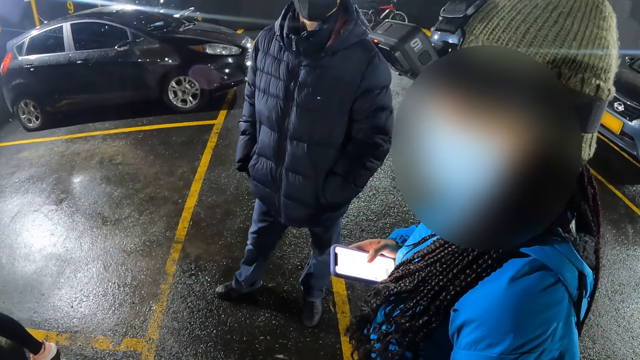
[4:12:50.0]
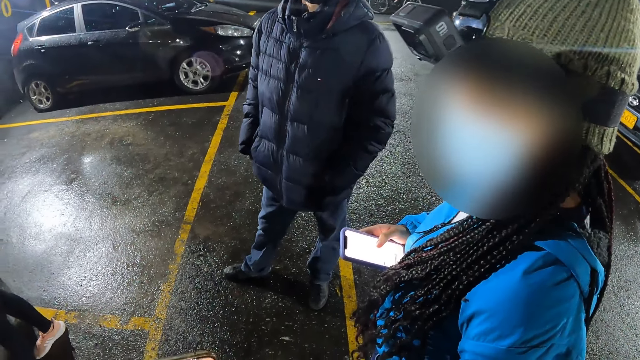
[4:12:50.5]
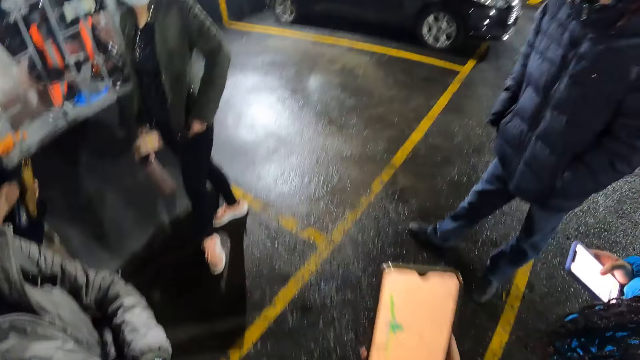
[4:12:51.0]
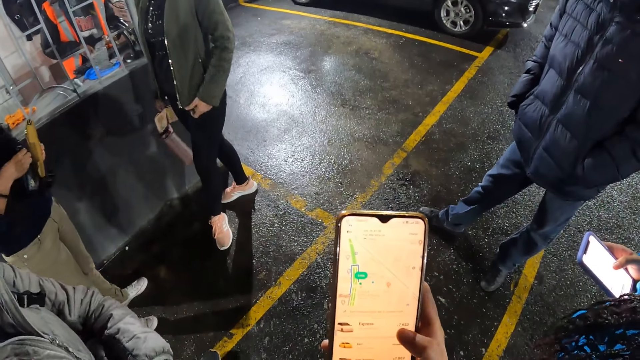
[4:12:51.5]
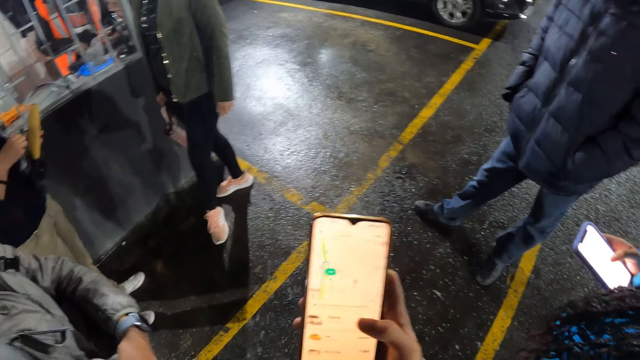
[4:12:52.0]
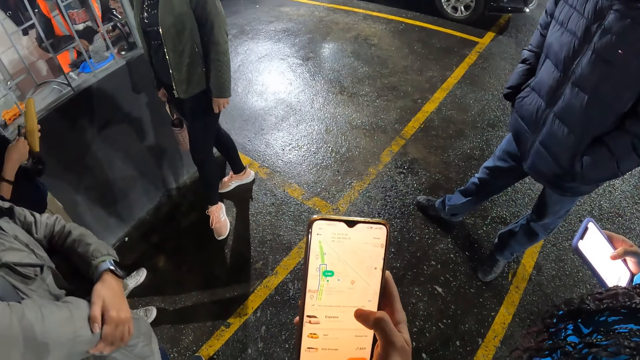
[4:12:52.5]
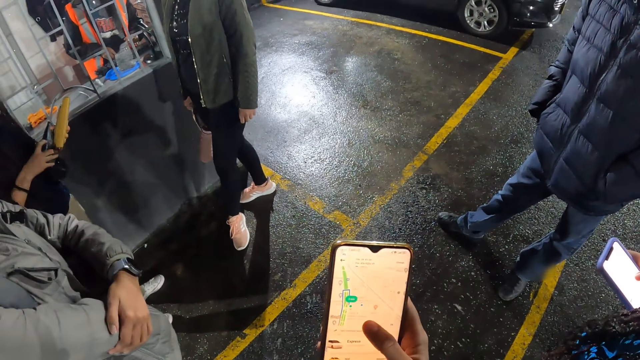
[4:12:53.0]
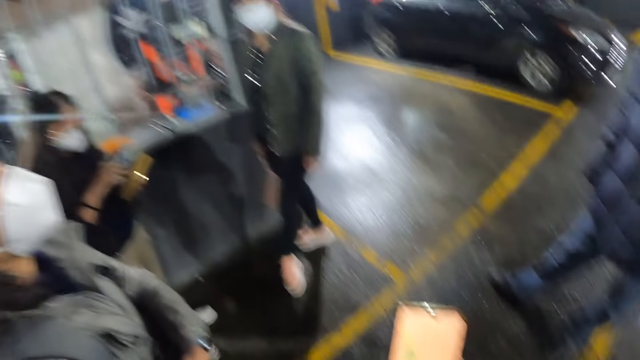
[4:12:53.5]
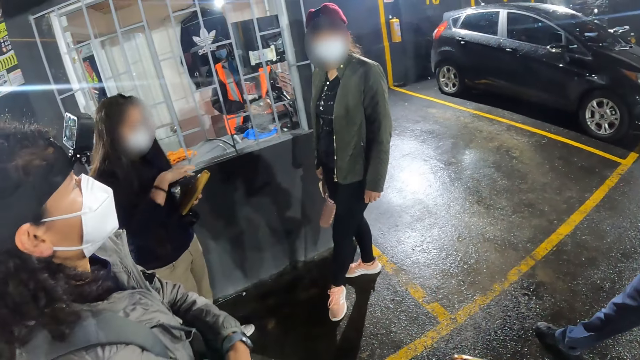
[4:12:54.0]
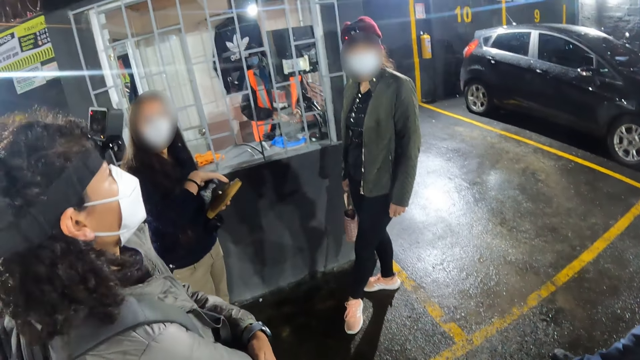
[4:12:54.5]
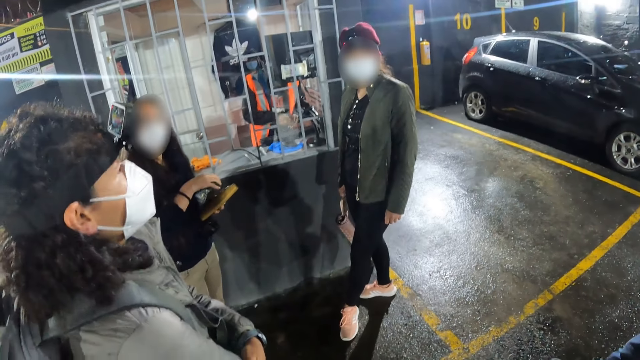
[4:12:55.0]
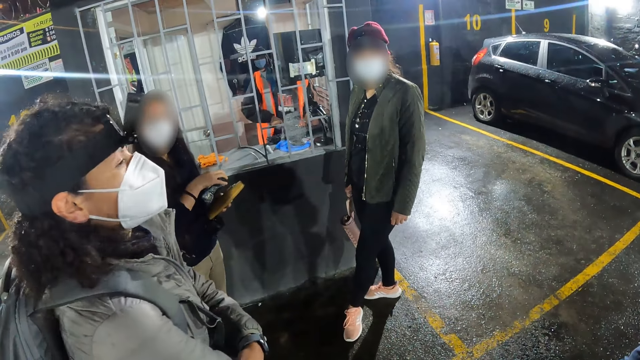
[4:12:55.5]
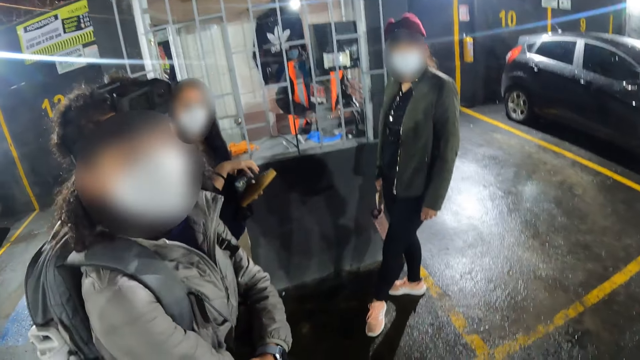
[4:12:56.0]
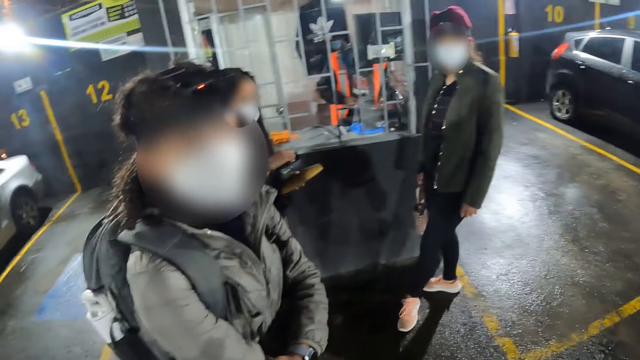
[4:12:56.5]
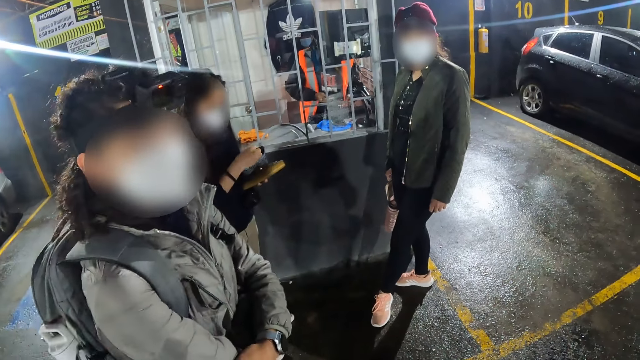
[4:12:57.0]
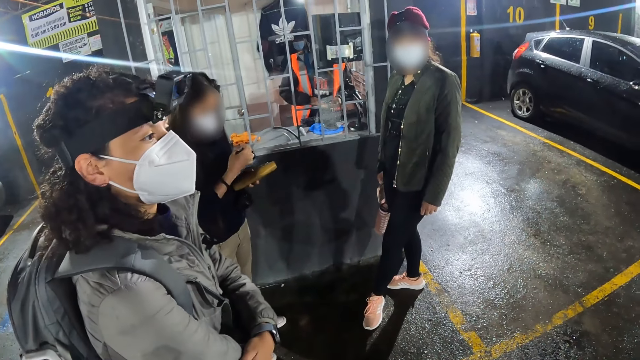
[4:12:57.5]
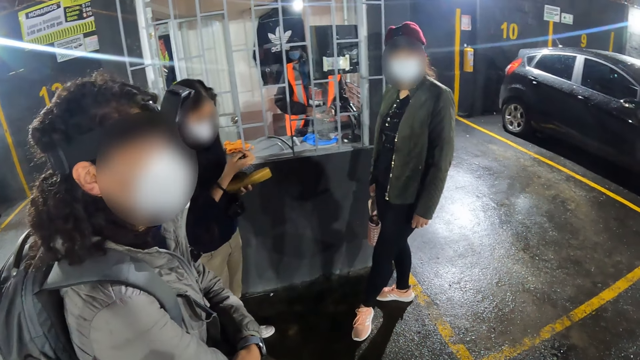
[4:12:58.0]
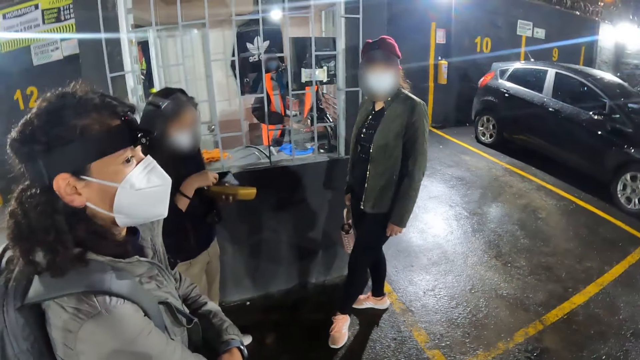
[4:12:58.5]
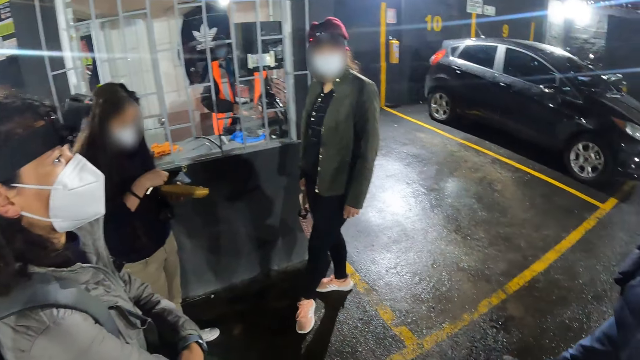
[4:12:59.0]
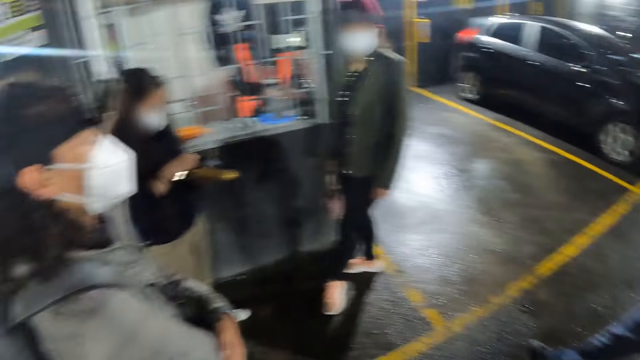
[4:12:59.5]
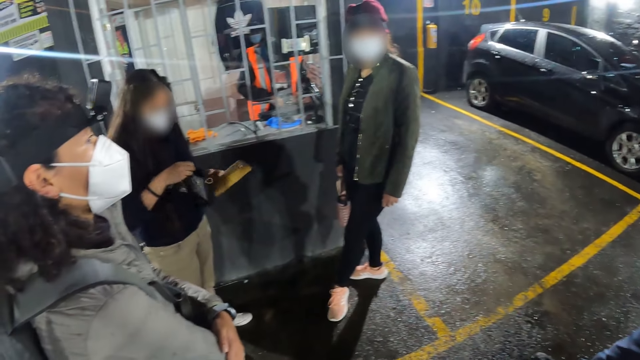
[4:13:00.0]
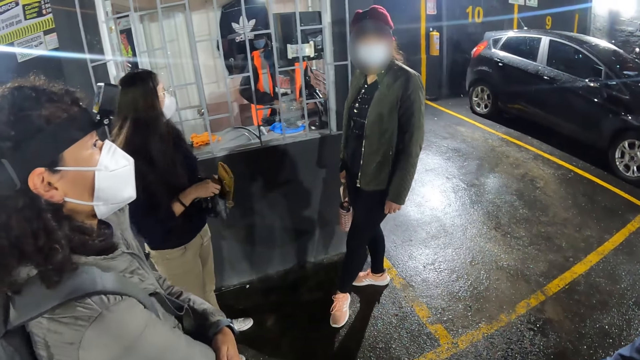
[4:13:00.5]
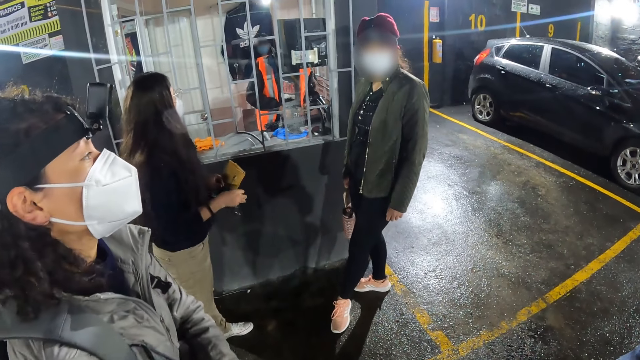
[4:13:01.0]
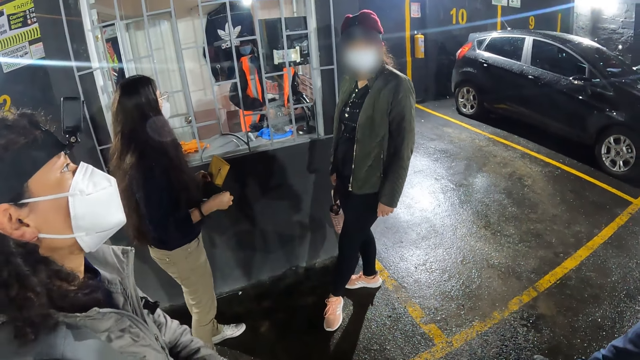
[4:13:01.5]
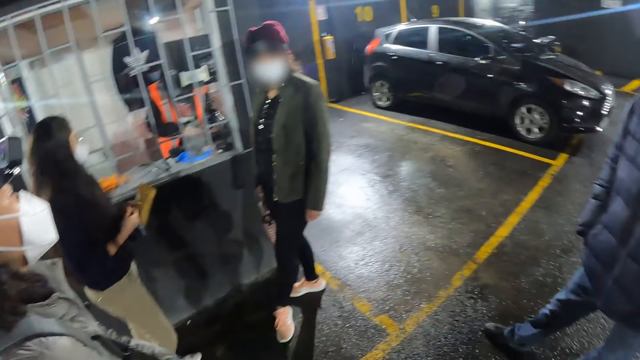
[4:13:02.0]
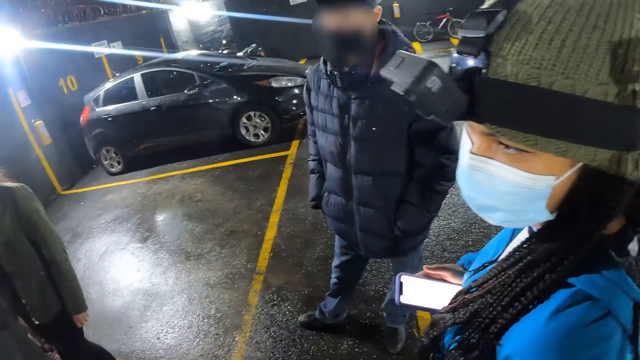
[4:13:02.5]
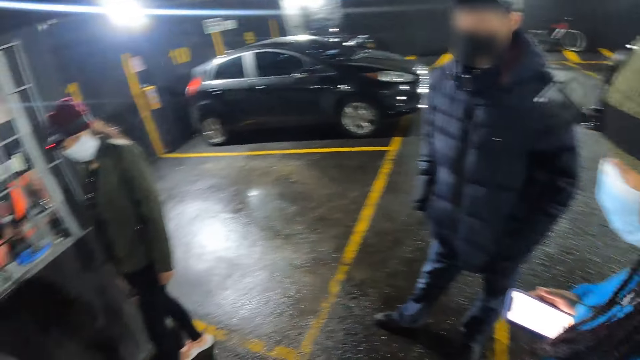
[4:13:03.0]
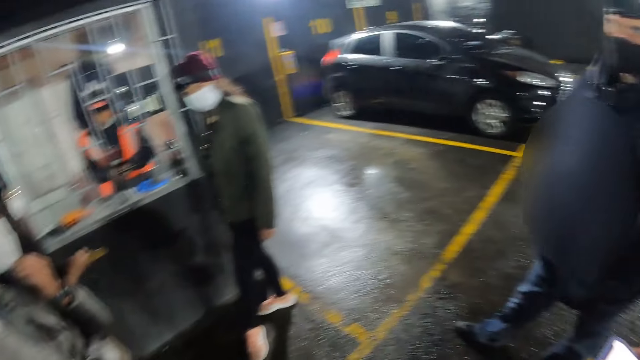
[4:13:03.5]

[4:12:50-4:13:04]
The camera wearer operates the phone with her right hand. A woman unzips a purse with her right hand. The woman puts her right hand inside the purse. The camera wearer looks around in the parking lot. The woman pulls out a key from the purse with her right hand. The woman holds the purse with her right hand and holds the purse with her hands.

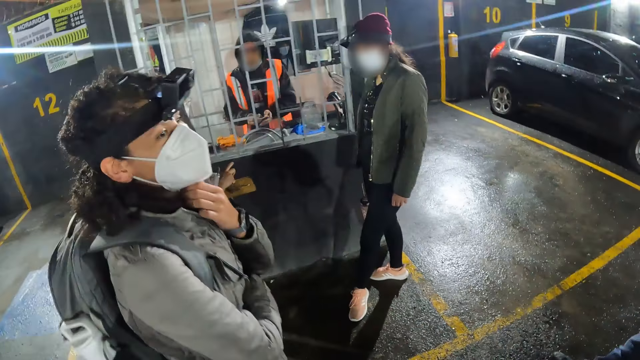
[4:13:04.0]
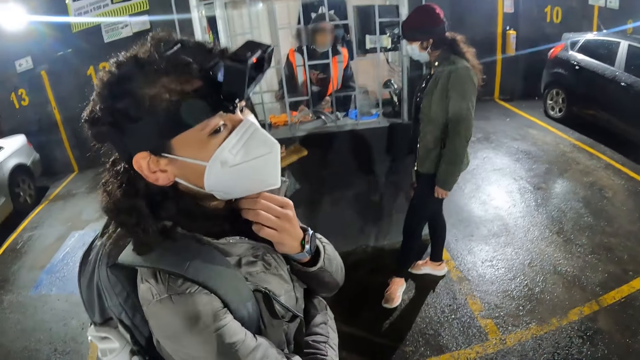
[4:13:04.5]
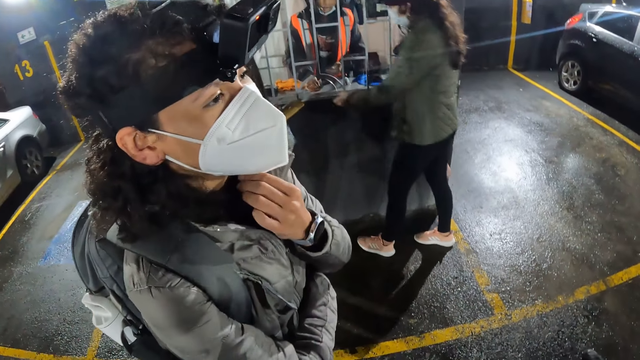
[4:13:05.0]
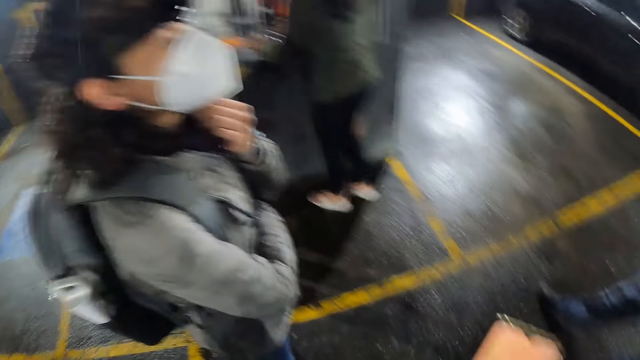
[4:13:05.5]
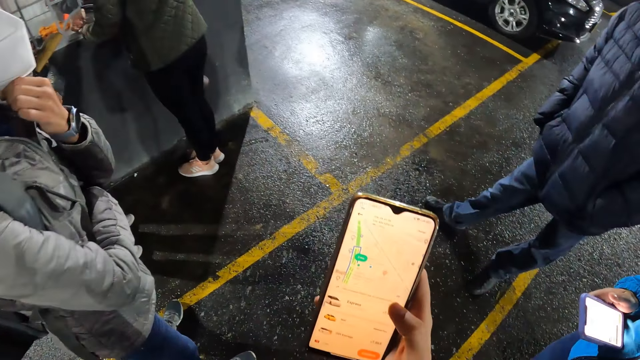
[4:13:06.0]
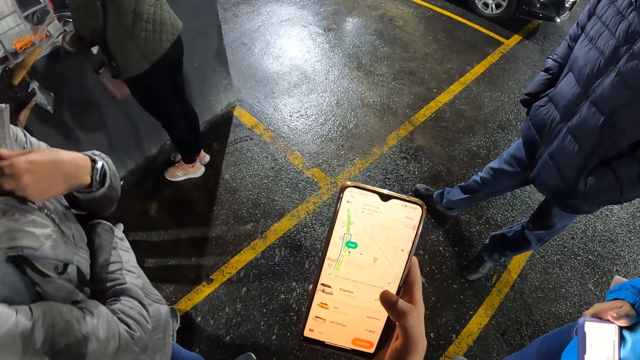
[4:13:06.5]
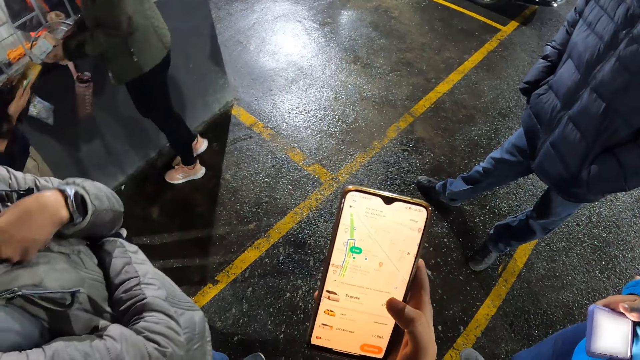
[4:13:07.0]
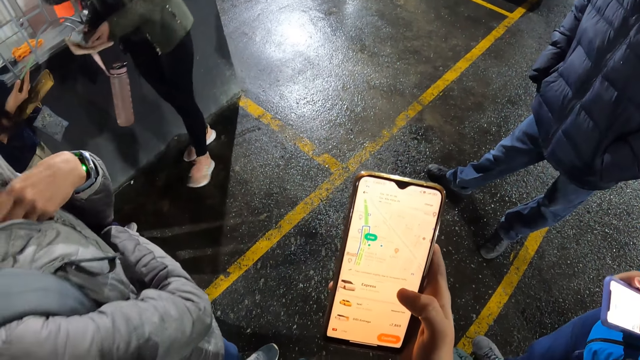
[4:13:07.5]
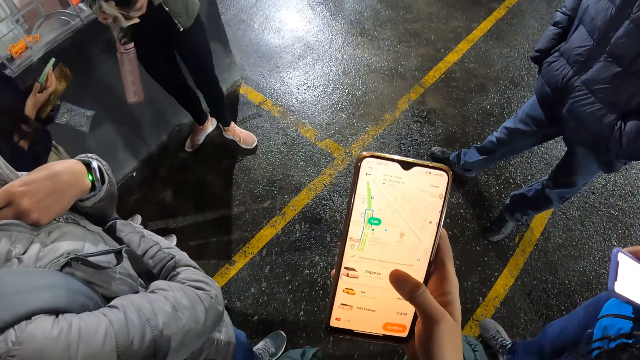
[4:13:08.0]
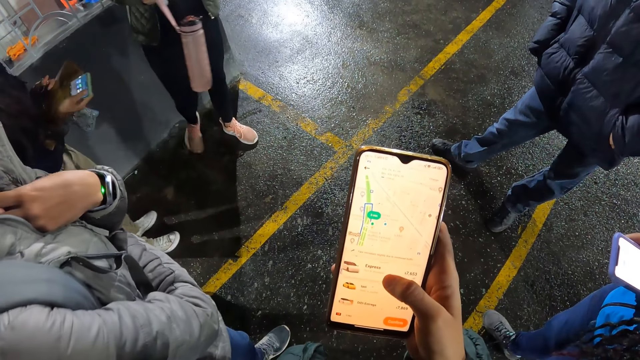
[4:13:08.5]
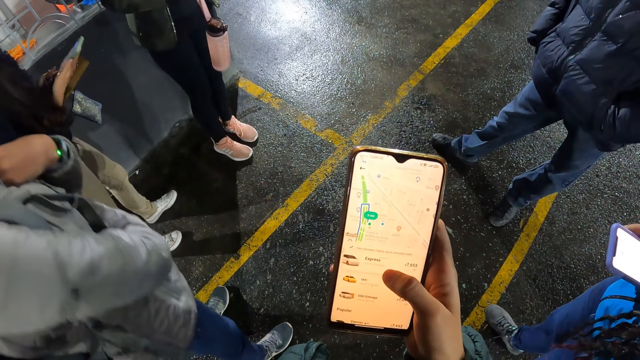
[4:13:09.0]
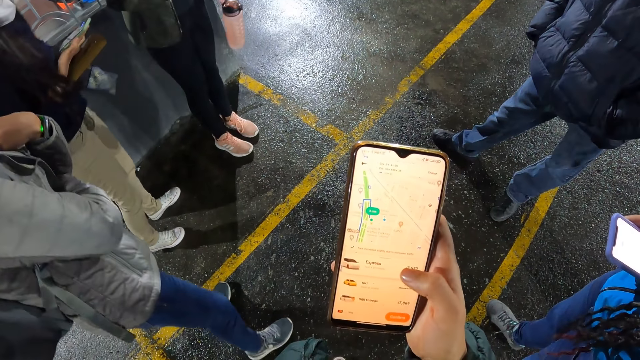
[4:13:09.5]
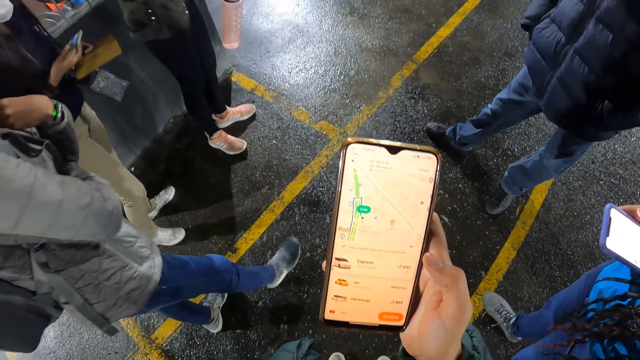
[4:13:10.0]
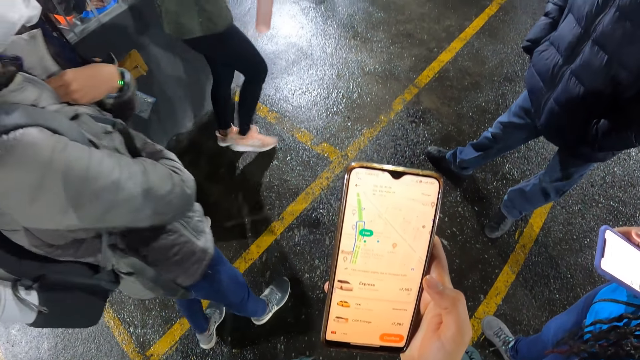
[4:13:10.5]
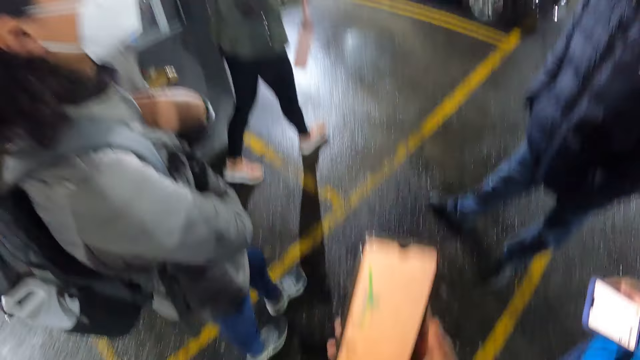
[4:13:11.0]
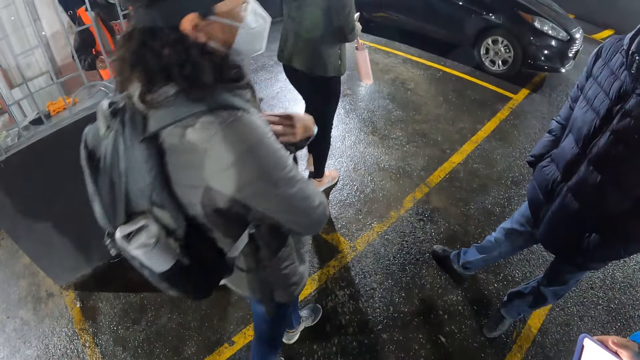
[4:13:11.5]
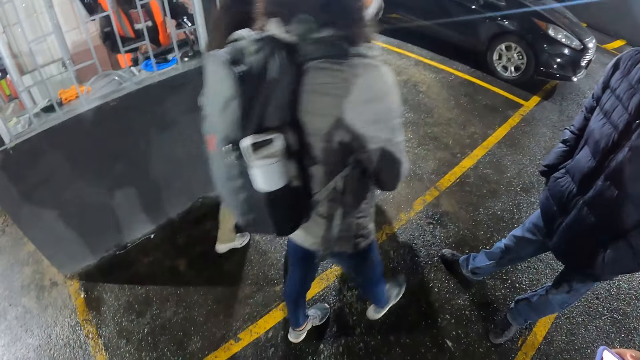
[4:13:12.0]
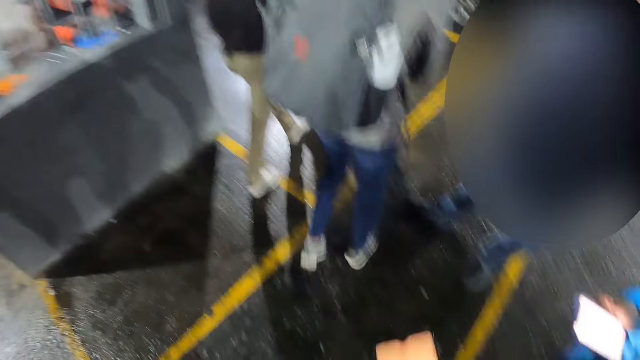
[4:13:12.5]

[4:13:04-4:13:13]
The camera wearer operates the phone with her right hand. A woman takes out a ticket from a ticket booth with her left hand. The camera wearer looks around in the parking lot.
